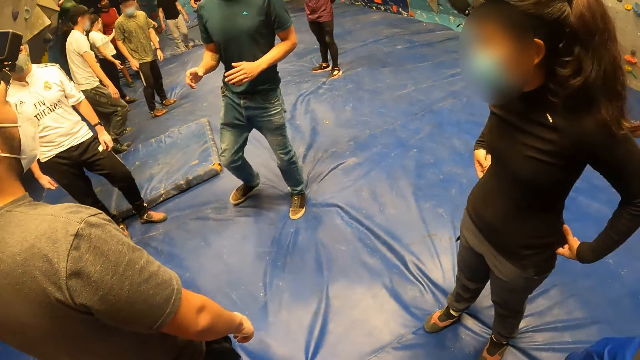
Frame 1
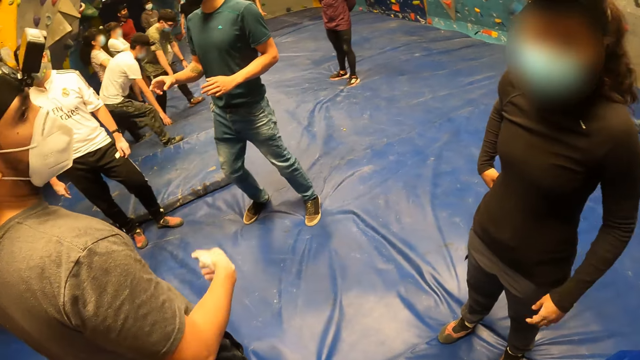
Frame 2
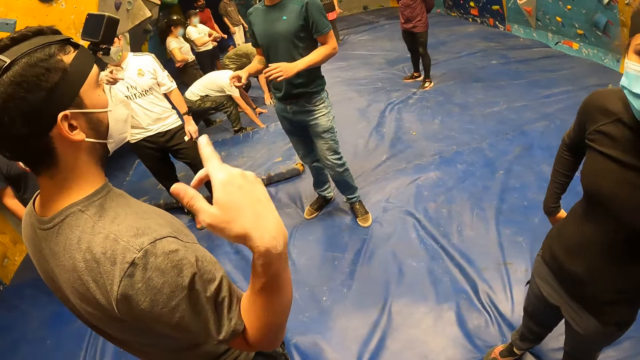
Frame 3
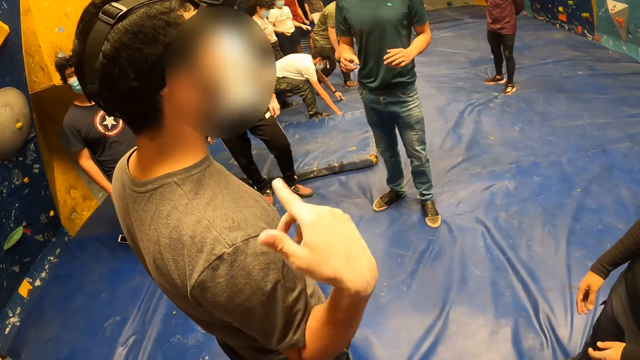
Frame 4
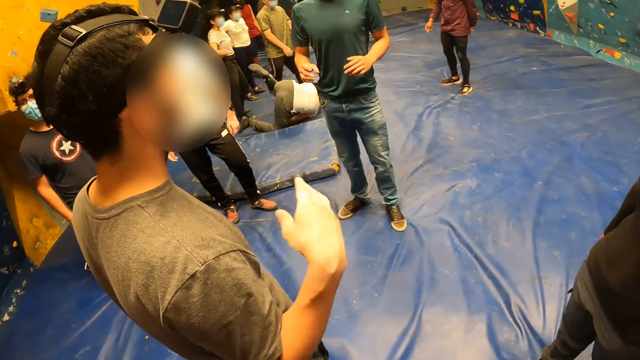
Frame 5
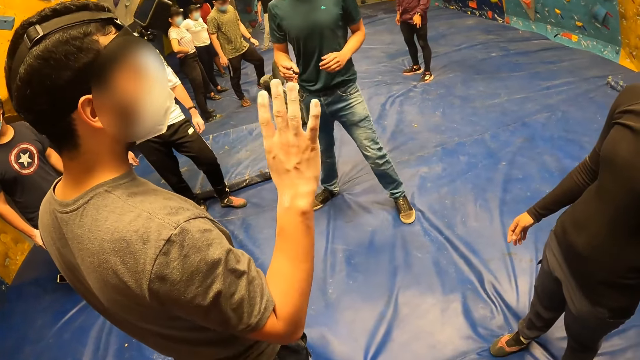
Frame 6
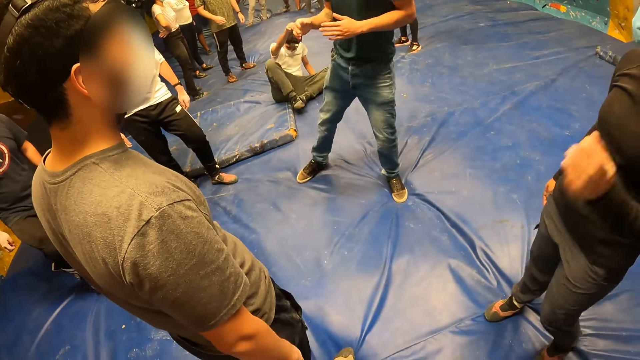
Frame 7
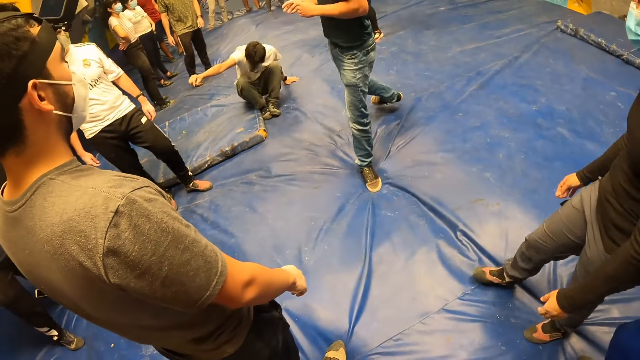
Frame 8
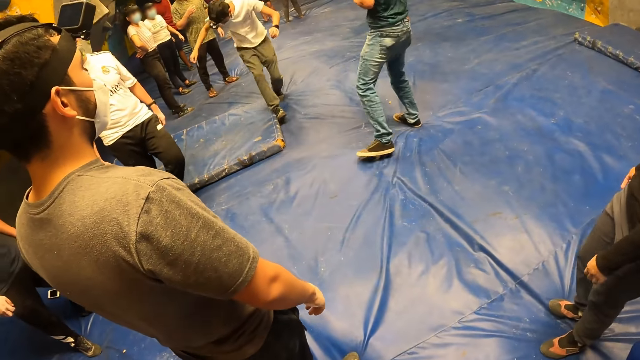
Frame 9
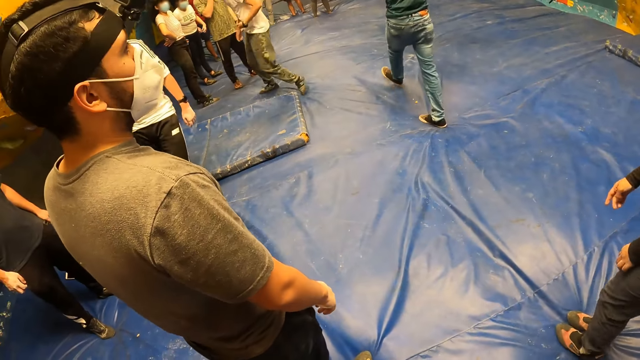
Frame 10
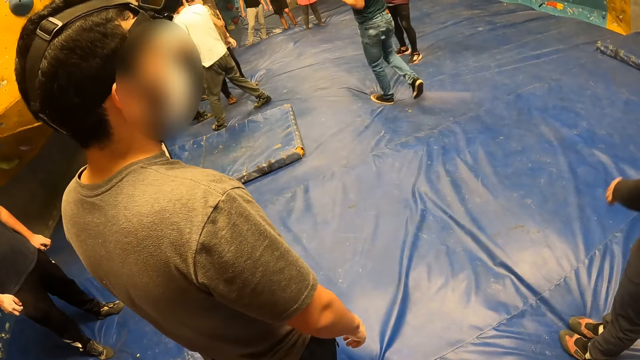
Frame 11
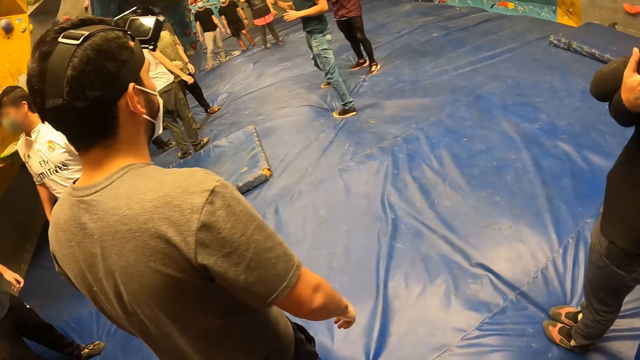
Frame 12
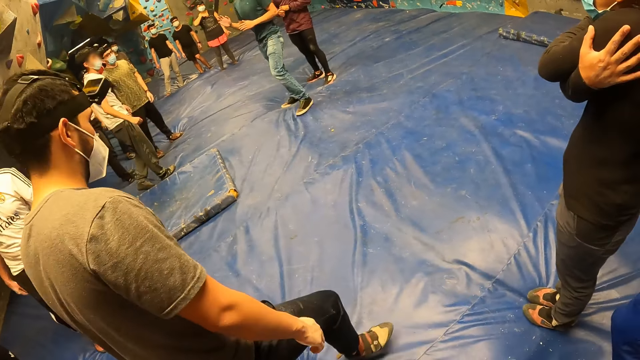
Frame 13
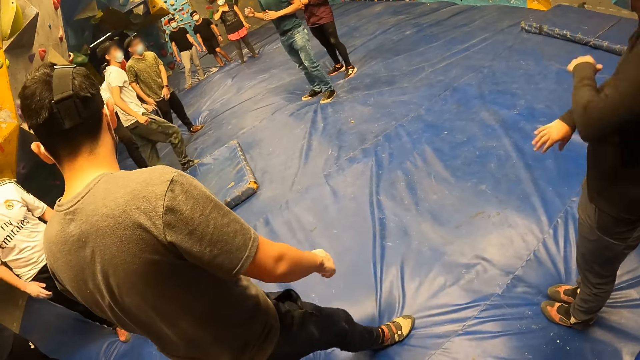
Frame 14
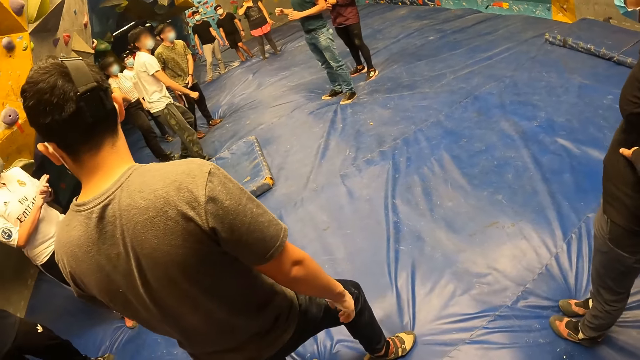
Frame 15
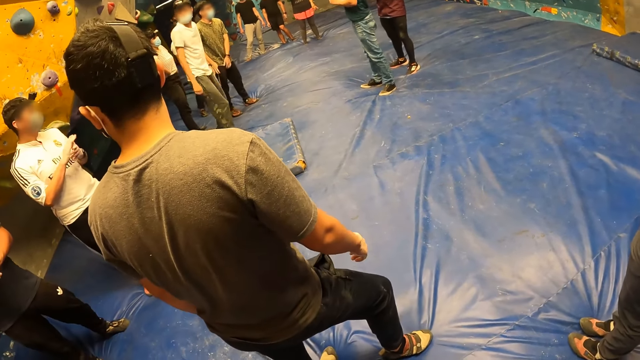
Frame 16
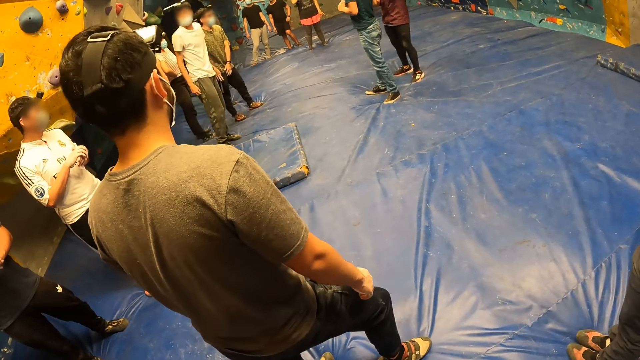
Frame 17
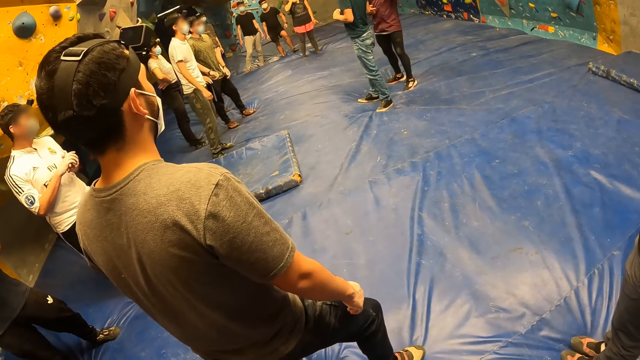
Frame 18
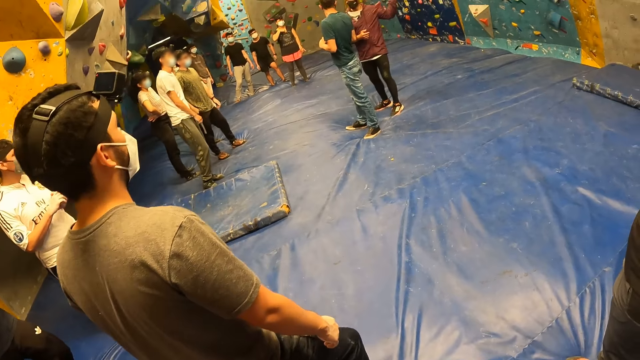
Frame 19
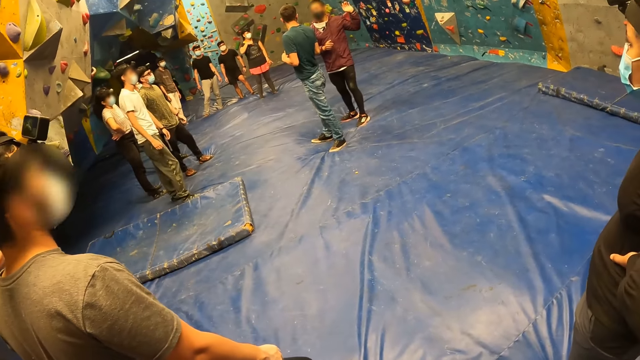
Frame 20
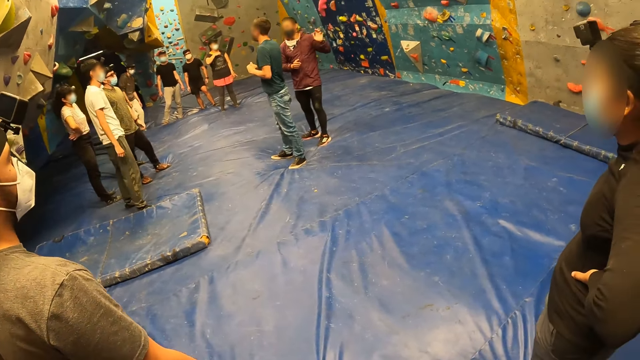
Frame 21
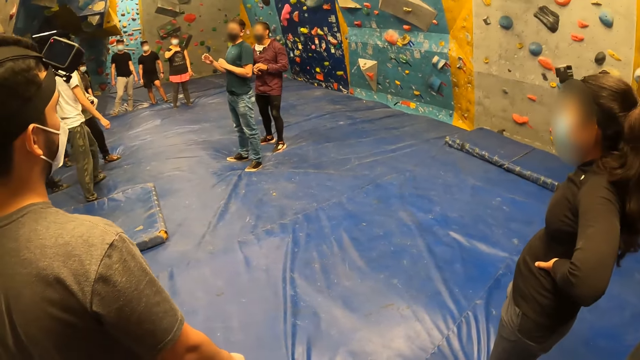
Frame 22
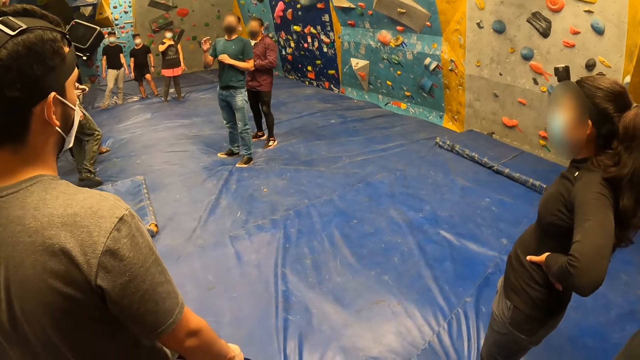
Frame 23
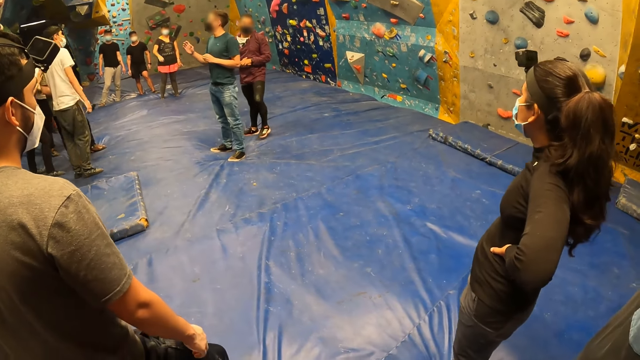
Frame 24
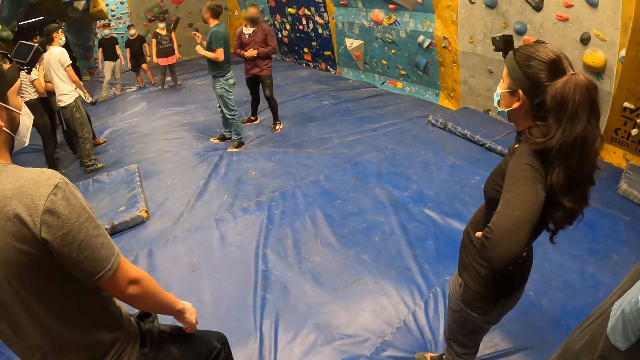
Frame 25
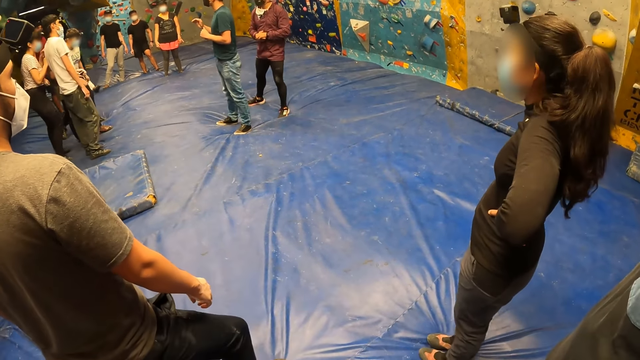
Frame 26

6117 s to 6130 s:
The camera wearer looks forward. The woman adjusts her cloth with both hands. A man gesticulates with his right hand. Another man addresses the group of people.

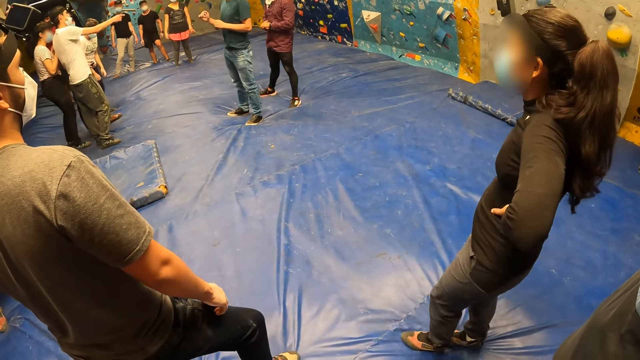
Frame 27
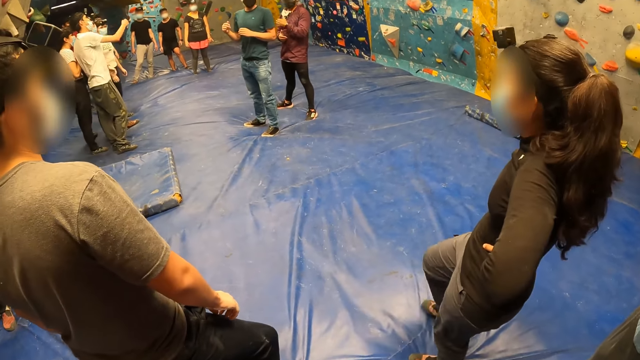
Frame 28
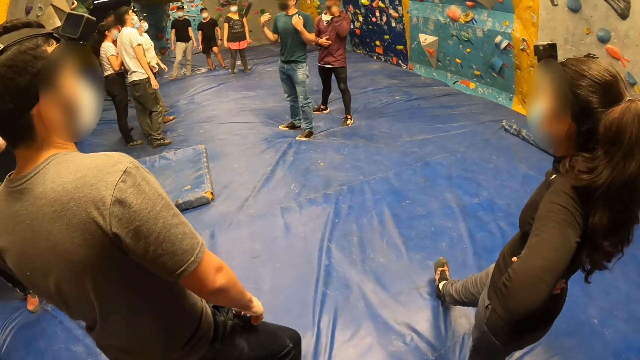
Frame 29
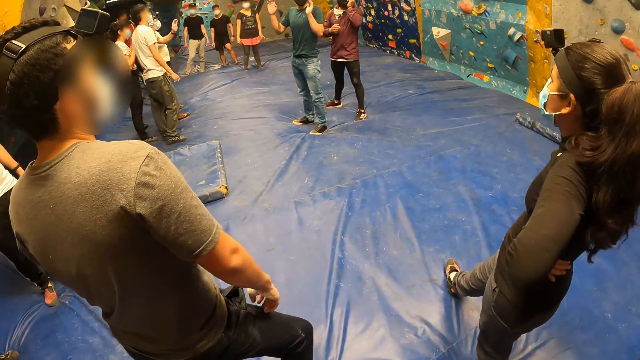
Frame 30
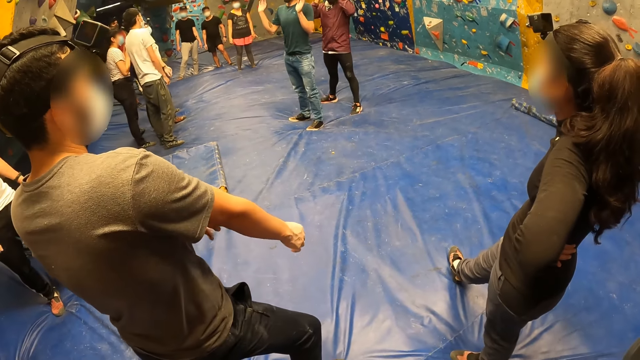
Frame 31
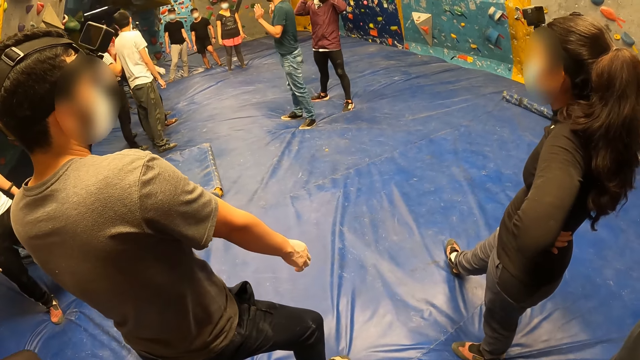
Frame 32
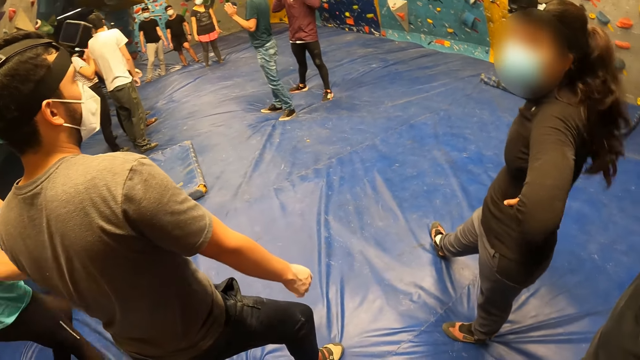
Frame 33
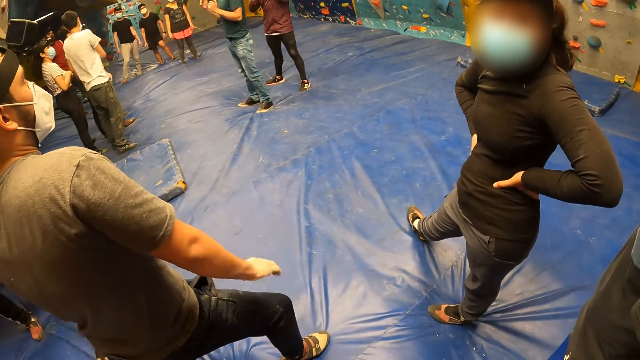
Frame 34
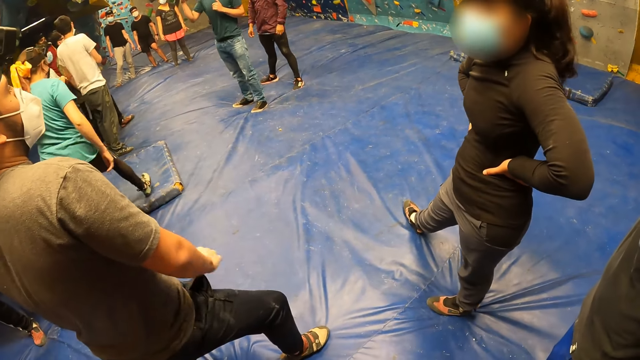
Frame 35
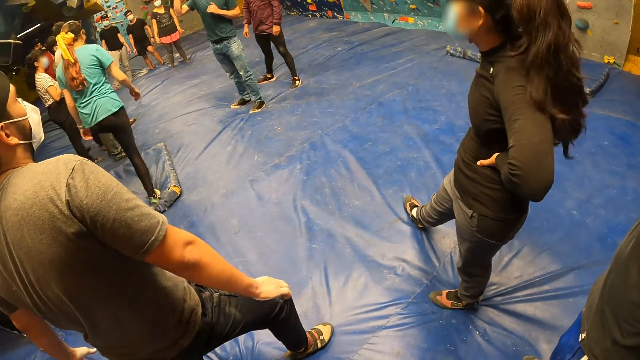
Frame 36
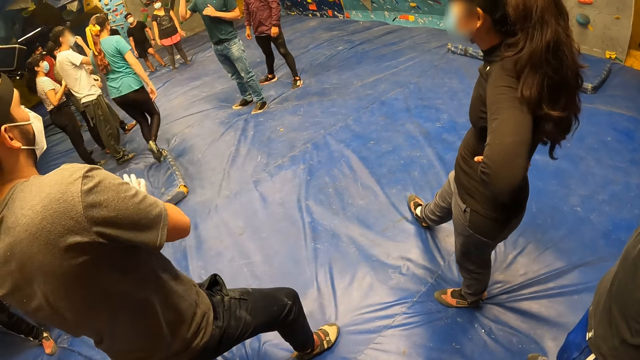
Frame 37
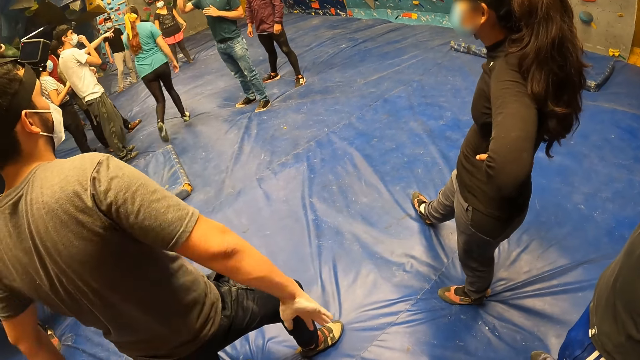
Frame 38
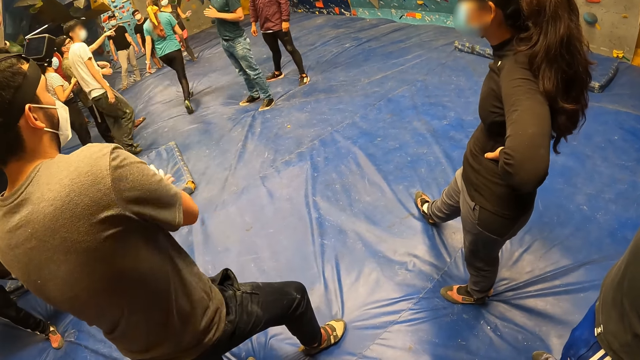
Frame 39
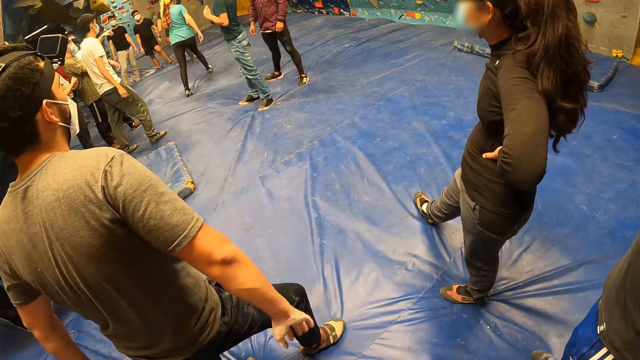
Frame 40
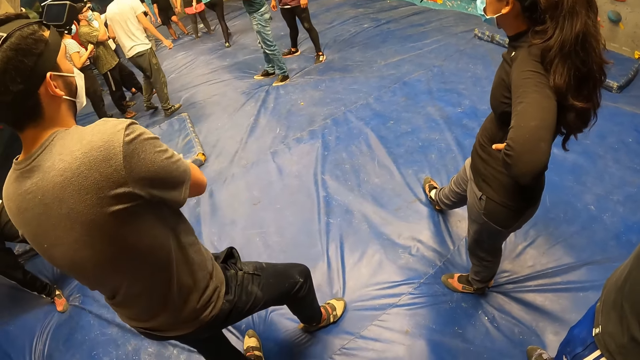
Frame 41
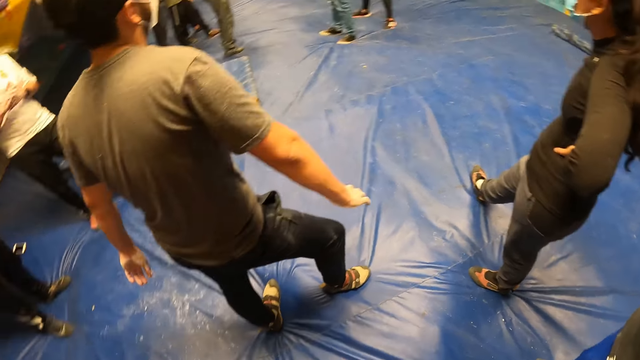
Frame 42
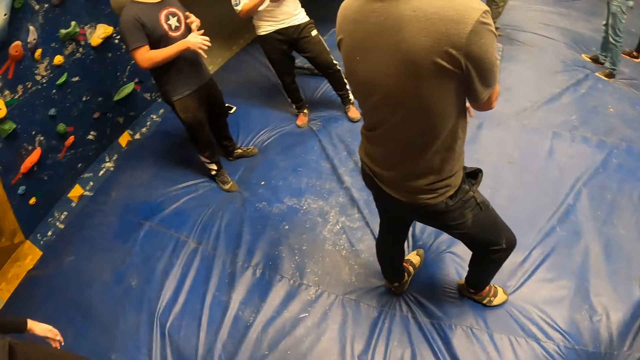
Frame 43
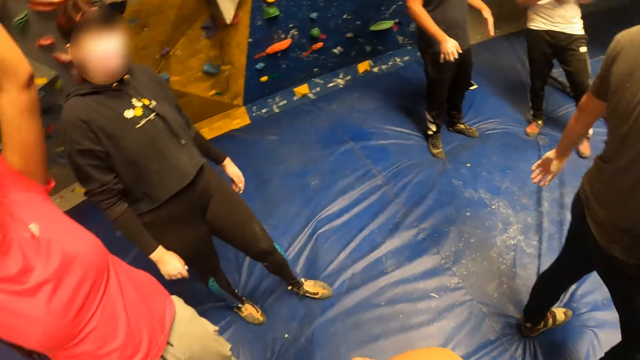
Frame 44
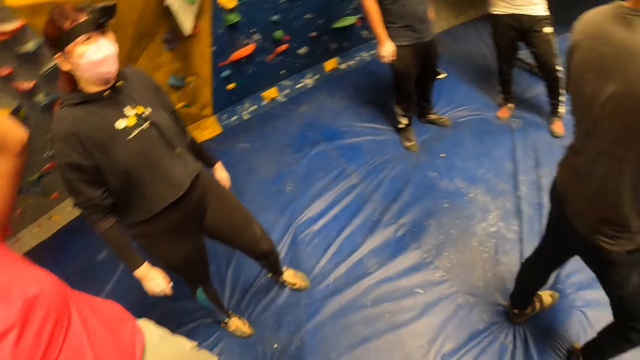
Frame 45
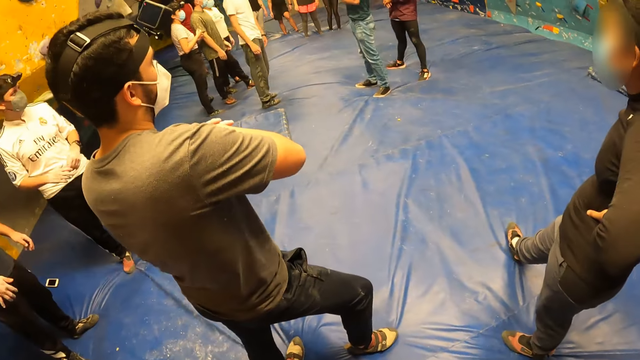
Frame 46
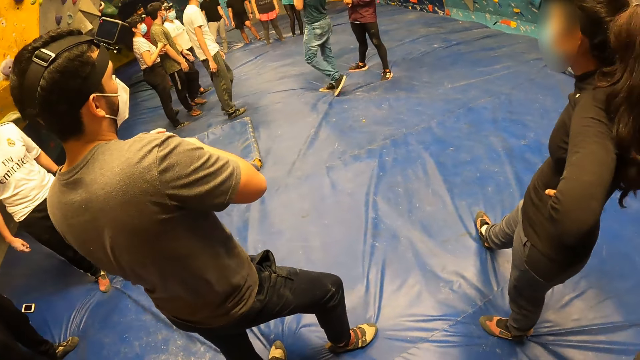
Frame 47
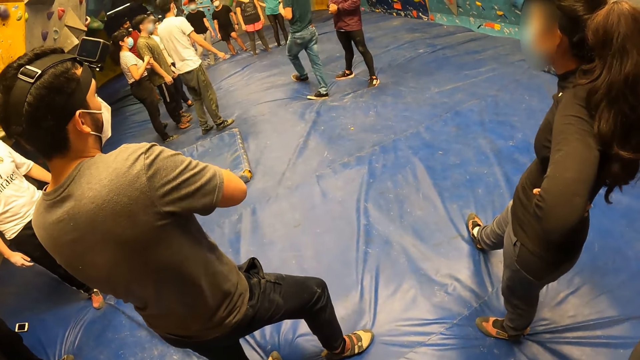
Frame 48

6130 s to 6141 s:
The camera wearer turns back. They turn forward.
